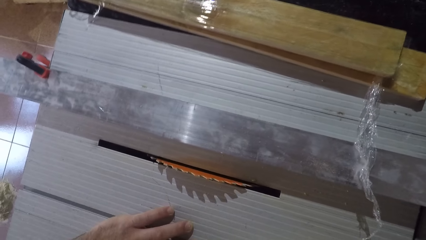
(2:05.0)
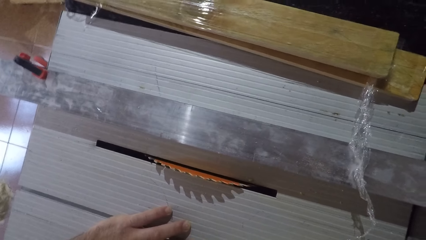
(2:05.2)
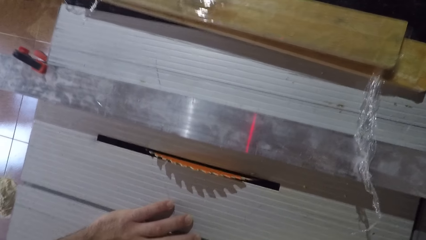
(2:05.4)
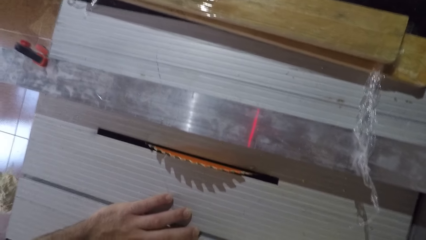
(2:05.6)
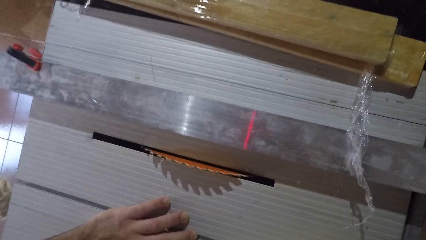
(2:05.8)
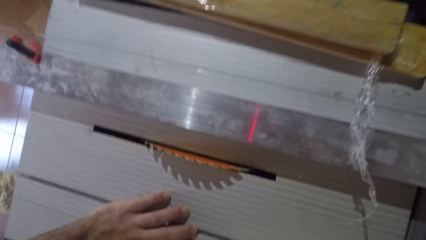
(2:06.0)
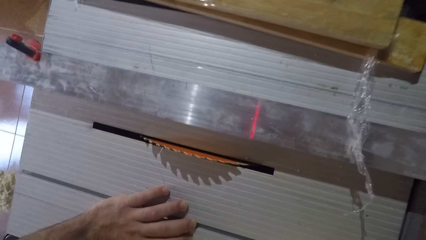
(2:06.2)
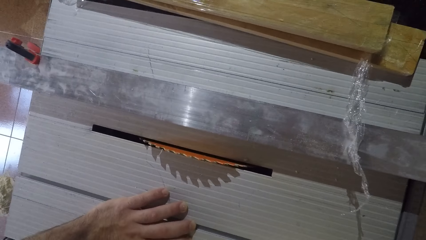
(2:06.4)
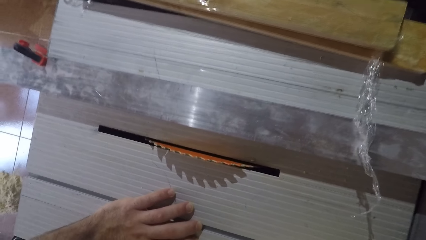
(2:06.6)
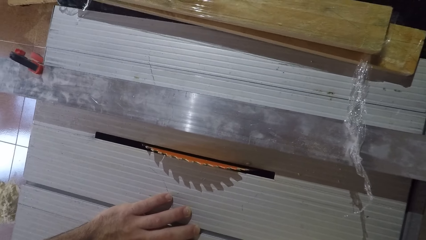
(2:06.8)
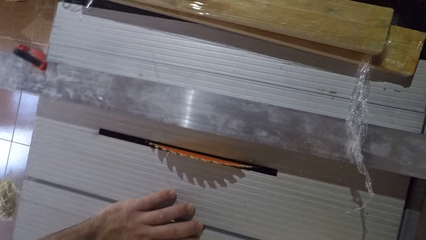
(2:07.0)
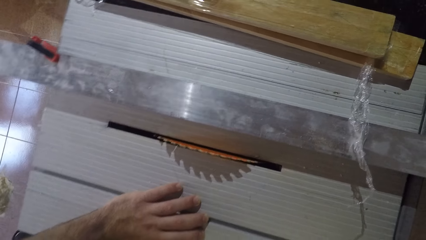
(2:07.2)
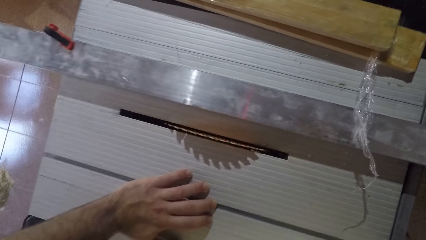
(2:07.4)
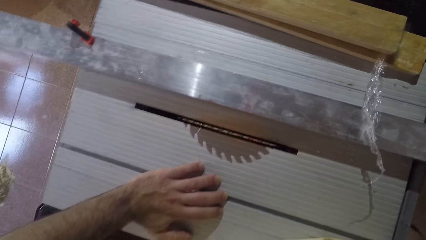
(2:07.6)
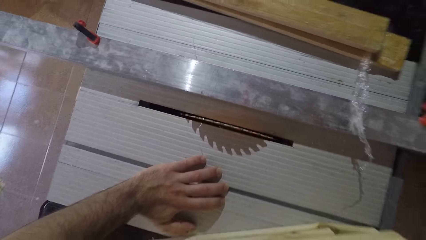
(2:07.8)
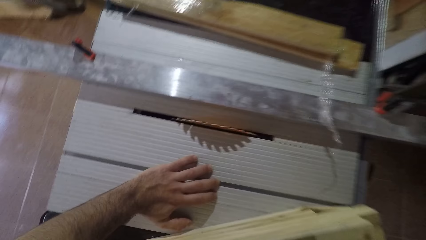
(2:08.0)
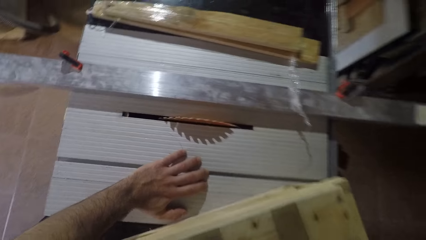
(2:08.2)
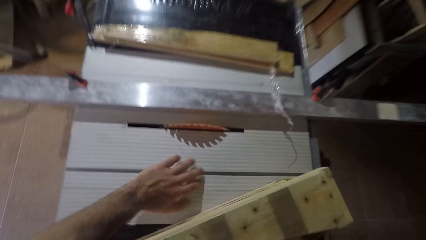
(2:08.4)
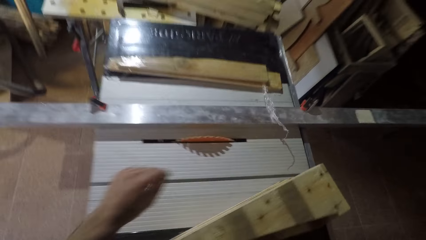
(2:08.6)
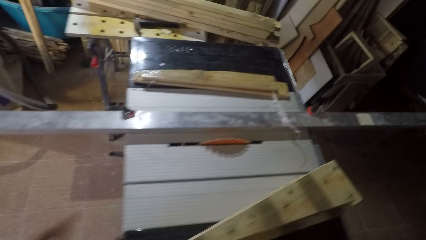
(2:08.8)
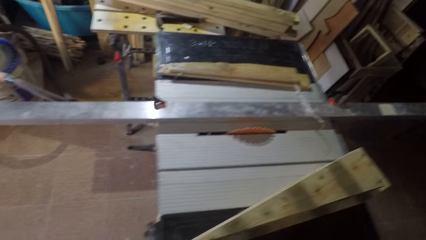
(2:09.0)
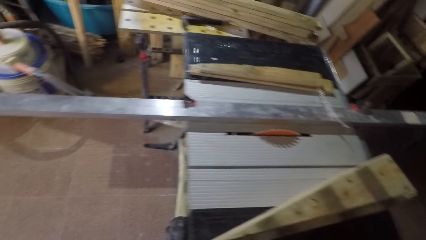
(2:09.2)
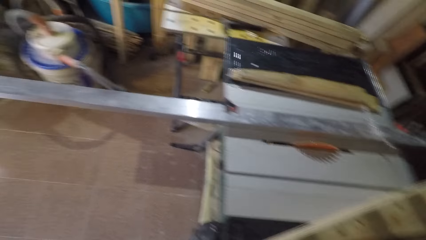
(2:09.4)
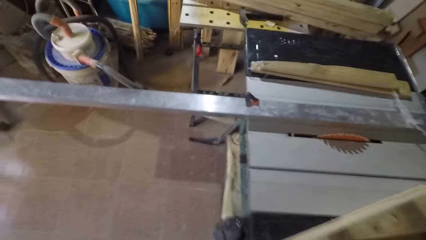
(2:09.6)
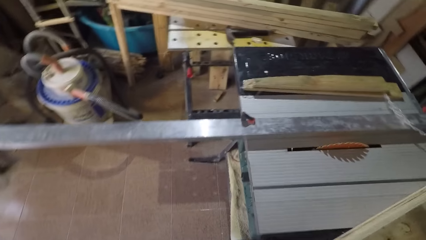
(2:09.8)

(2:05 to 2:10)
The camera wearer walks around the workshop.

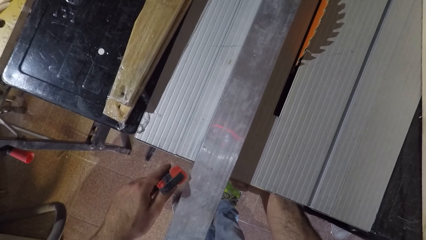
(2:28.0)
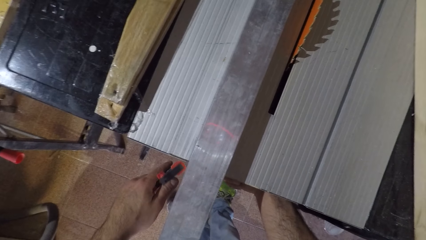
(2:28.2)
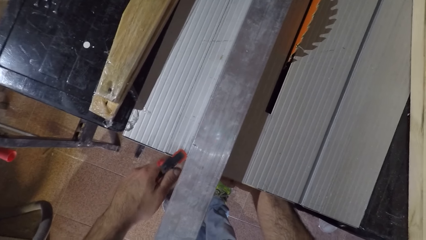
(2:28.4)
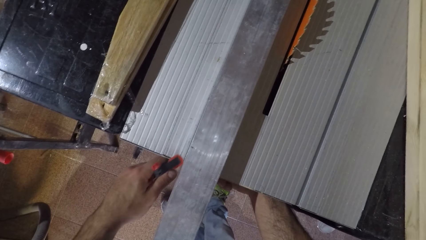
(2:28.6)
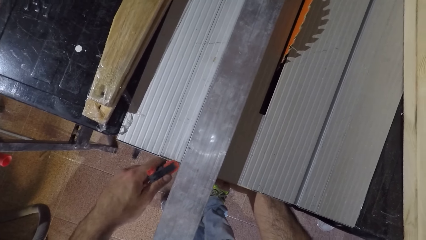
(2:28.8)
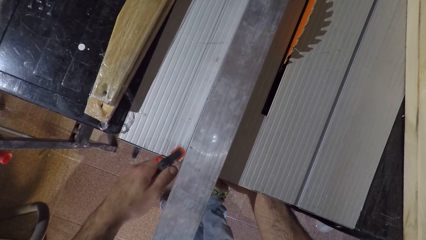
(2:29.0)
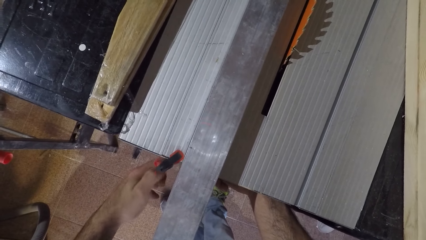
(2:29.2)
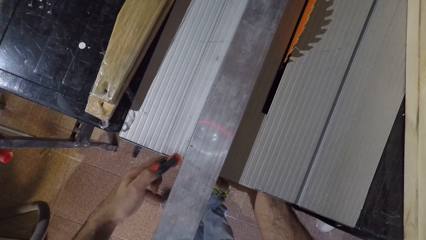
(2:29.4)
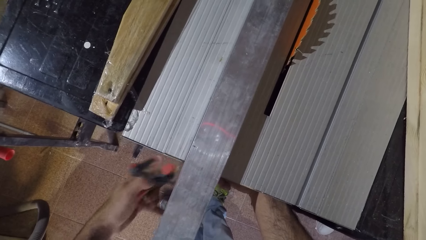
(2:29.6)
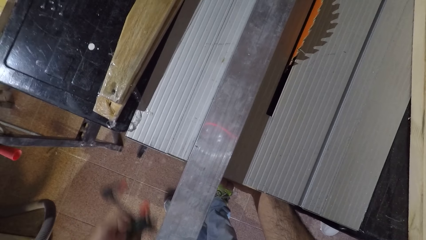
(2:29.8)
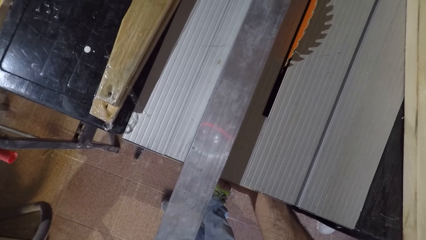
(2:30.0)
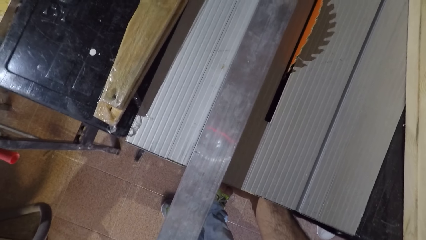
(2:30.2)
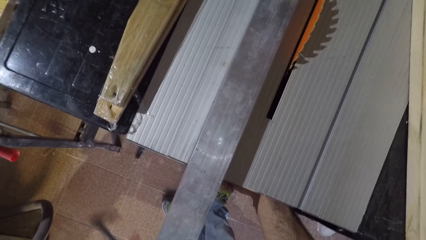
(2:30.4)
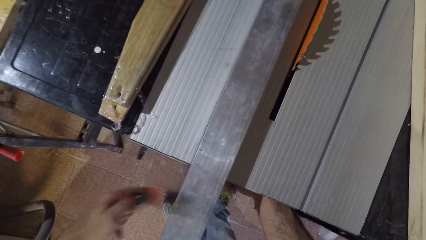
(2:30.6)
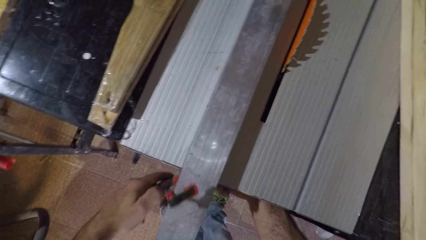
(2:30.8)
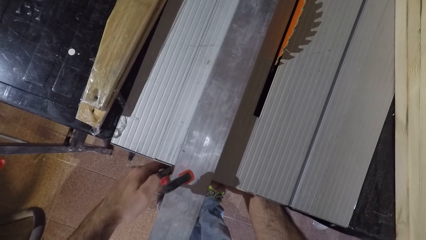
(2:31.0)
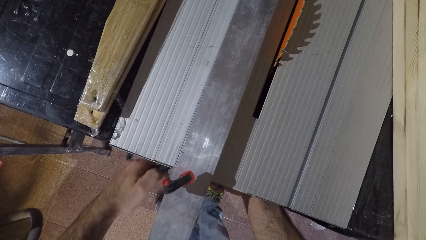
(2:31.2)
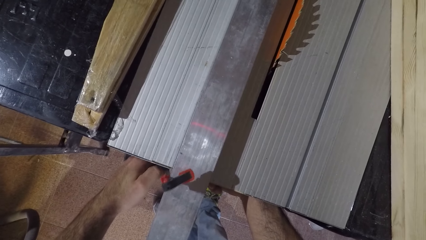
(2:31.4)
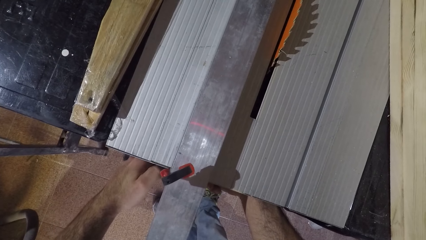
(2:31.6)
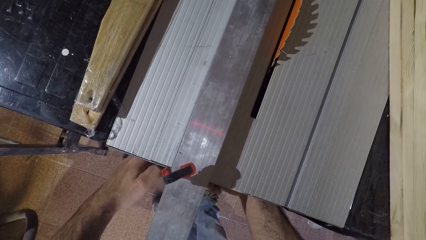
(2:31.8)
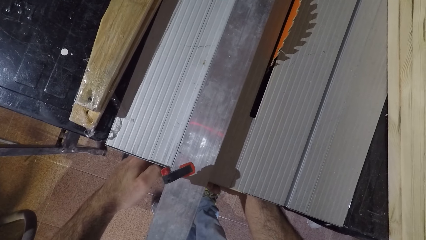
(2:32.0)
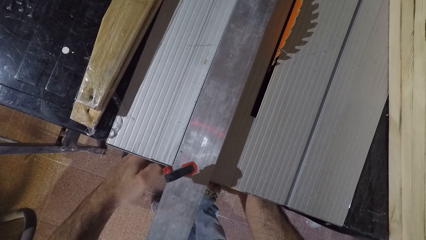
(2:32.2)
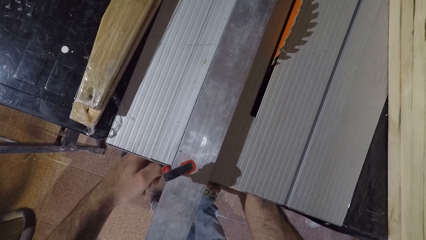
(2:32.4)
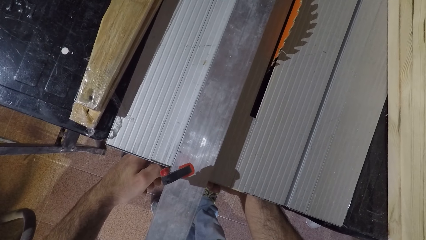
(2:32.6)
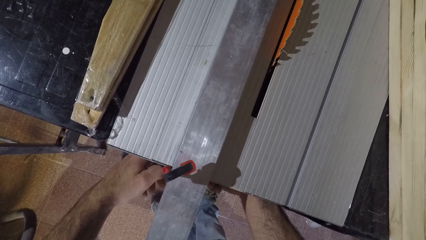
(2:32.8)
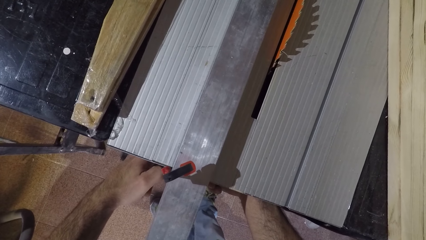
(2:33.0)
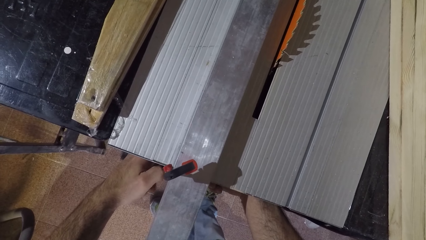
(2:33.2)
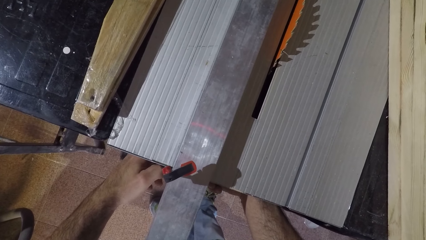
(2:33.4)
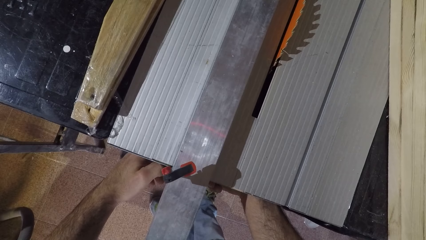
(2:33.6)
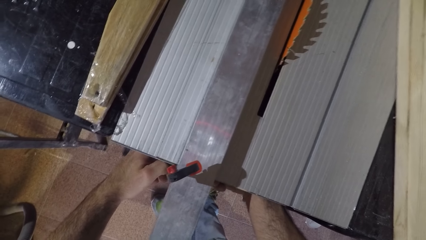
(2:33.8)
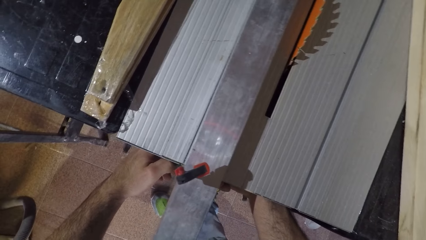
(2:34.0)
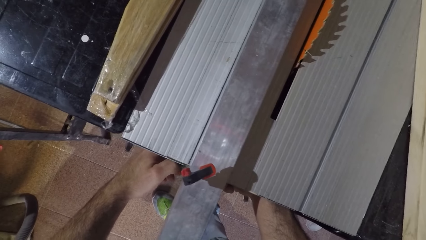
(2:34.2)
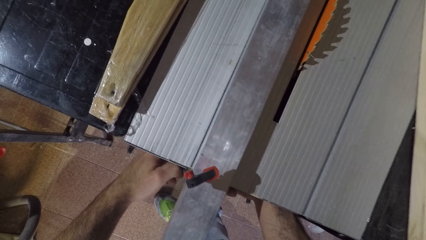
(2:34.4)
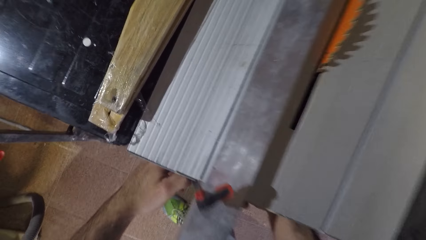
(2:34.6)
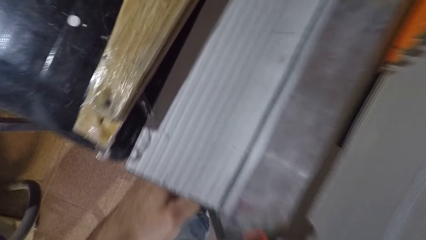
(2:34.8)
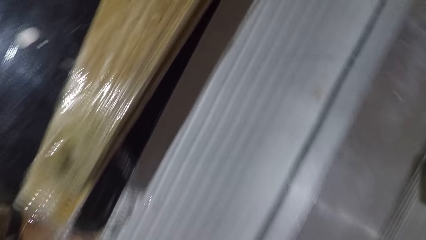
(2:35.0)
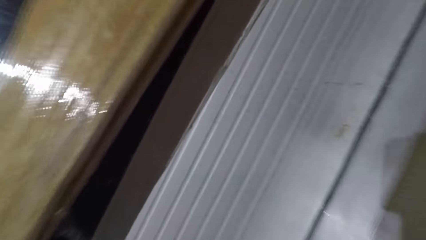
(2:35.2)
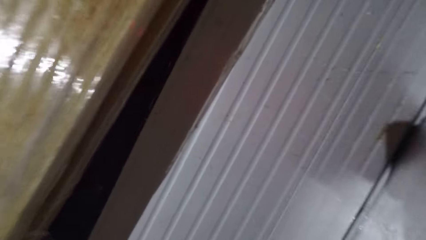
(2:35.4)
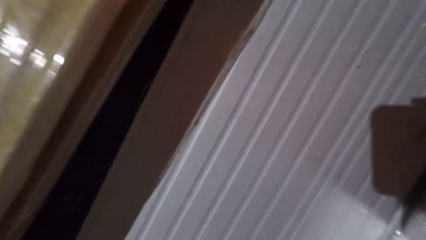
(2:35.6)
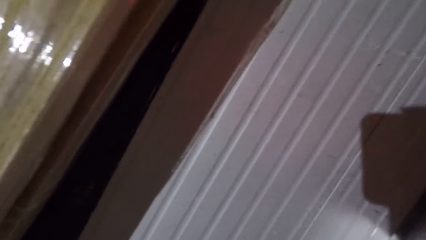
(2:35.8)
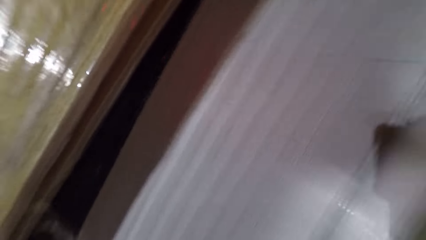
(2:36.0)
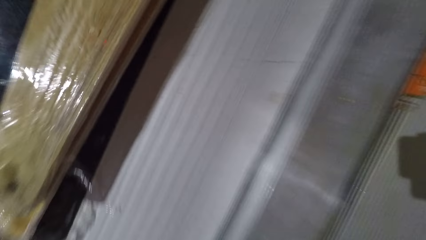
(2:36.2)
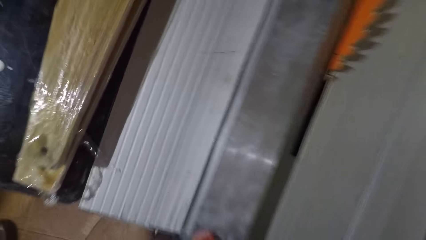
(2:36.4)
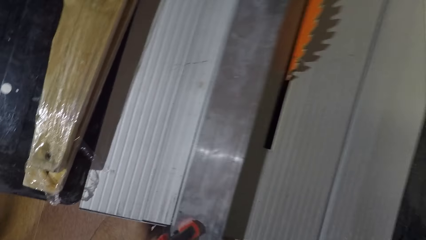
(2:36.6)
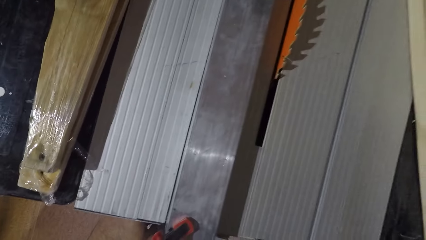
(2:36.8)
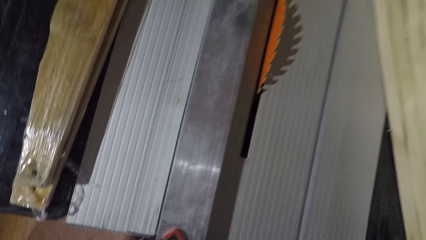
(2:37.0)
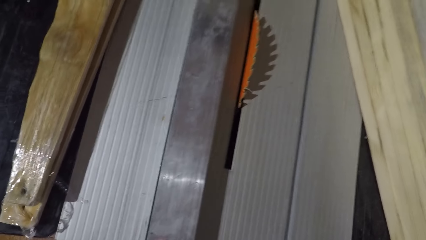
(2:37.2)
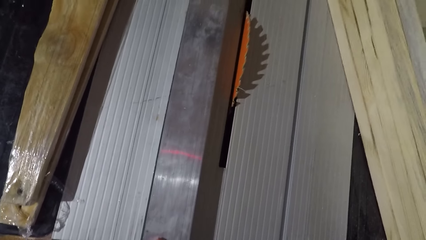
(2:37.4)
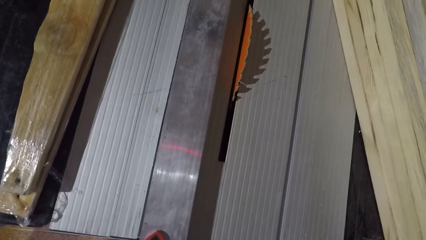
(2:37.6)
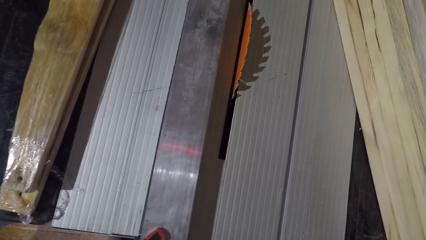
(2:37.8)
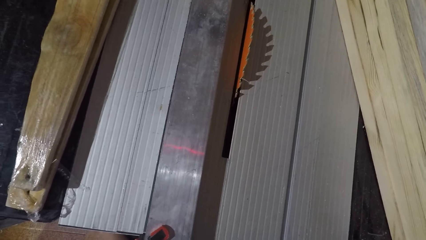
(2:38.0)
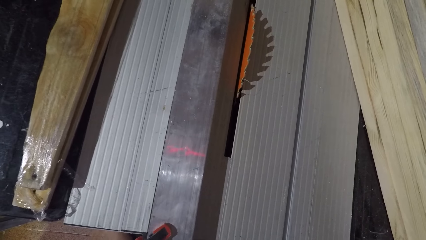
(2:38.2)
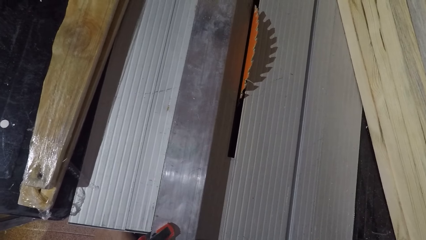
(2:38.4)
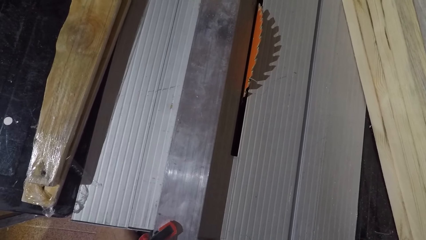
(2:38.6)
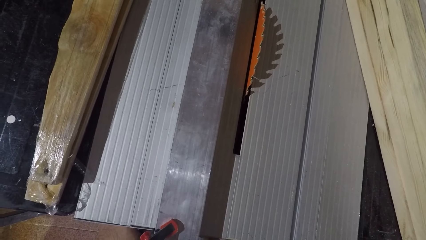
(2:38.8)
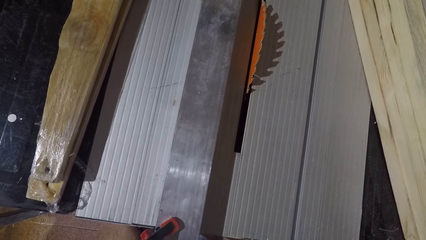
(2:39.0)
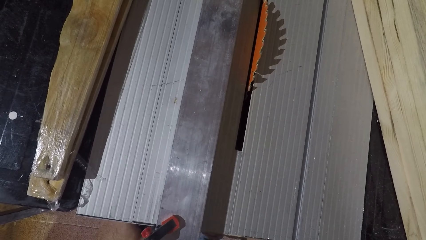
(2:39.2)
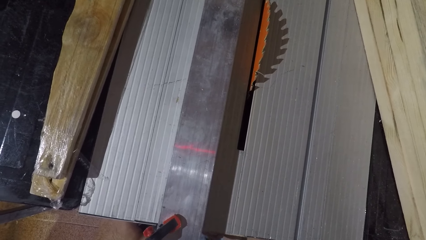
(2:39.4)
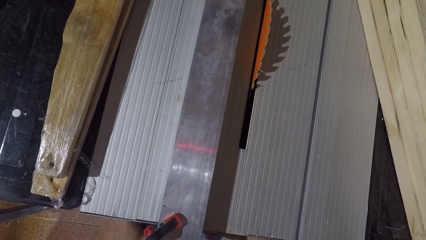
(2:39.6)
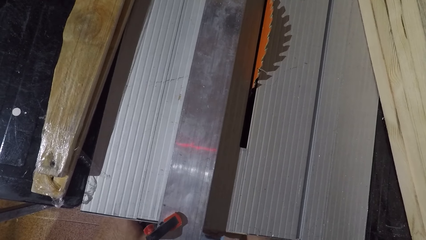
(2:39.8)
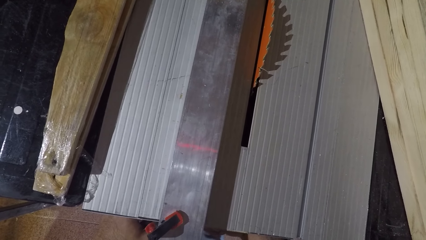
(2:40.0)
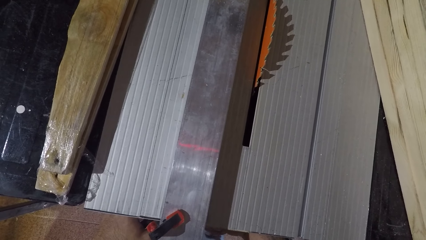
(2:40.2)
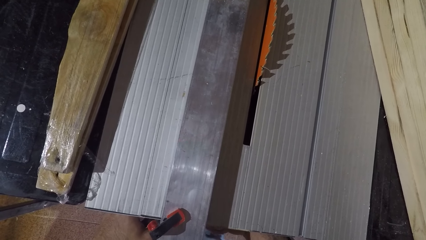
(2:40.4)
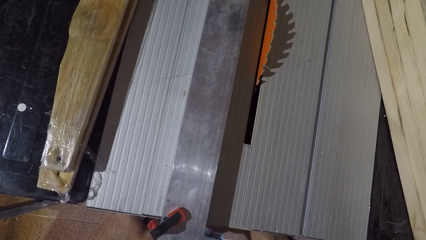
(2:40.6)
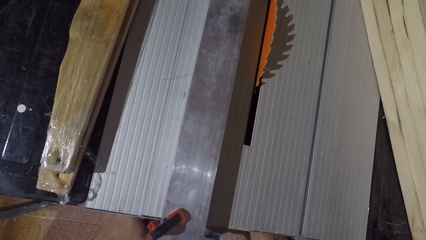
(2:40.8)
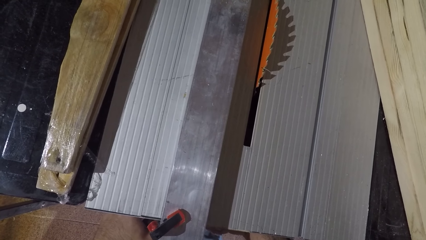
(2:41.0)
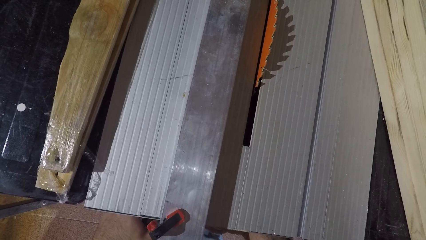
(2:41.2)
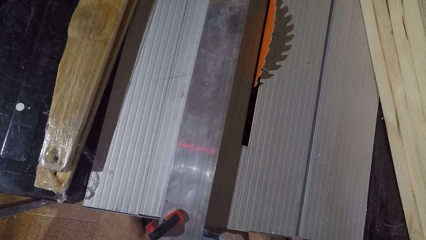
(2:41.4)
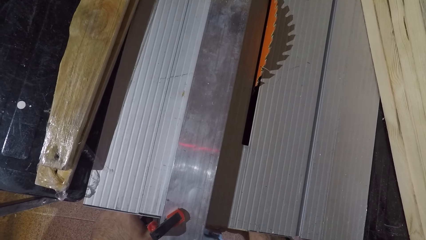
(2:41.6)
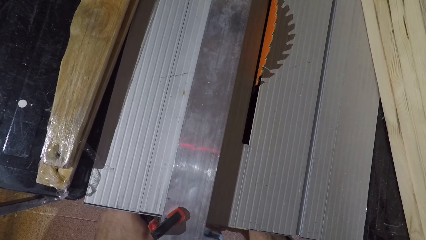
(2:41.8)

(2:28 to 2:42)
The camera wearer moves the clamp with his hand. He clamps the piece of wood. He bends over the table saw. He clamps the piece of wood.
